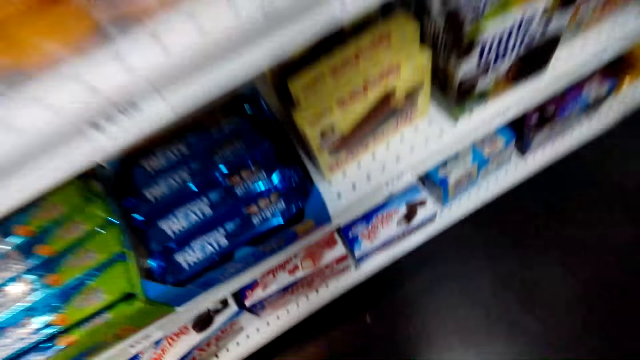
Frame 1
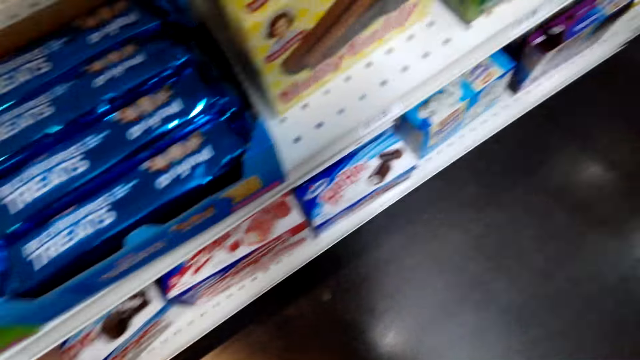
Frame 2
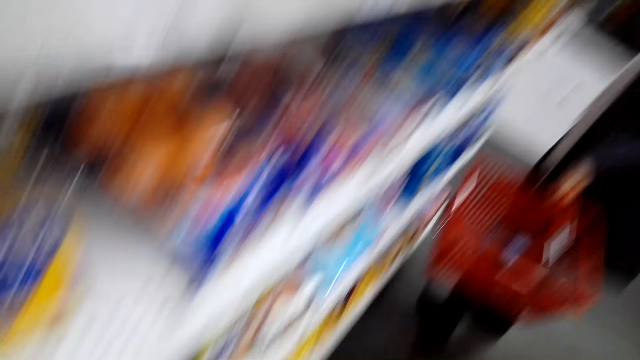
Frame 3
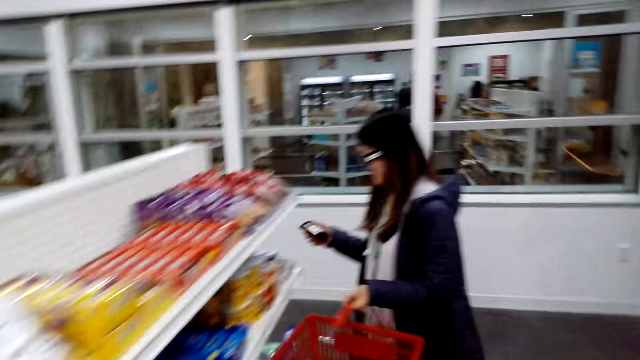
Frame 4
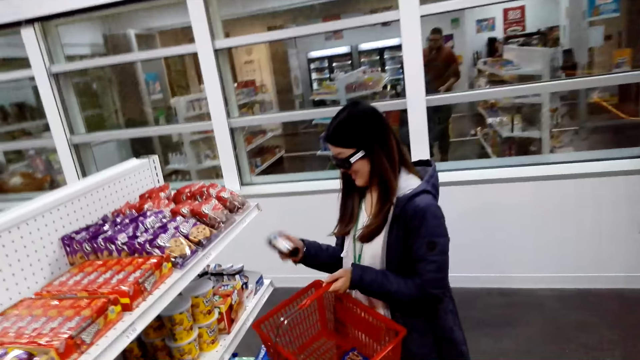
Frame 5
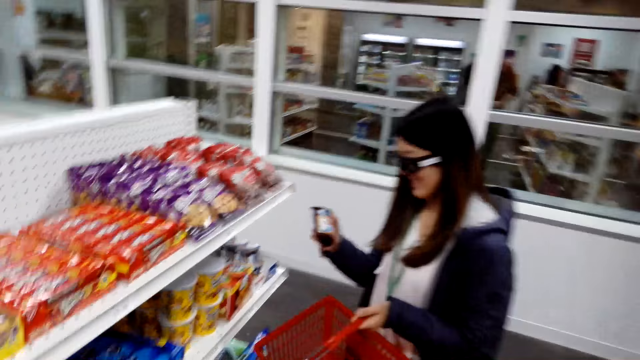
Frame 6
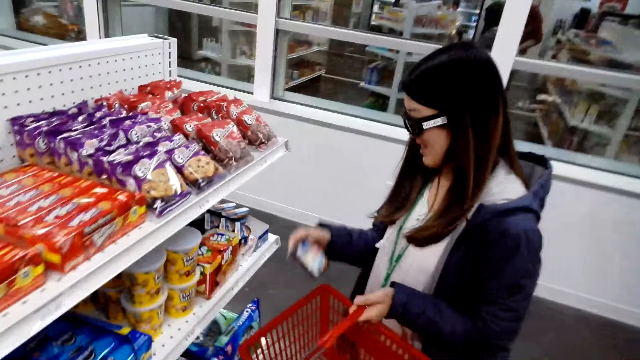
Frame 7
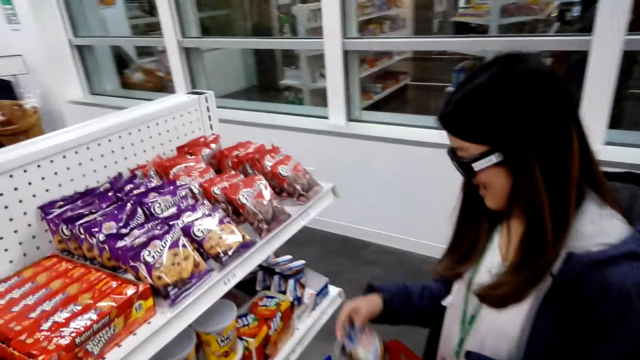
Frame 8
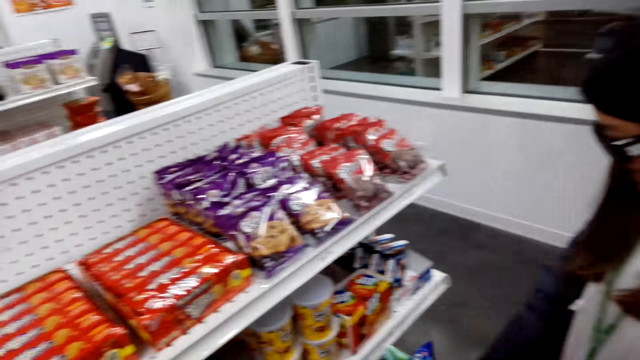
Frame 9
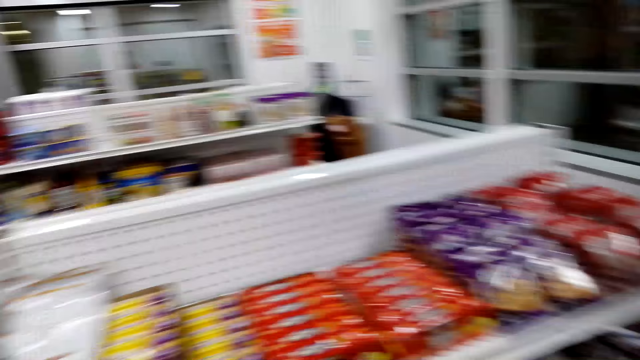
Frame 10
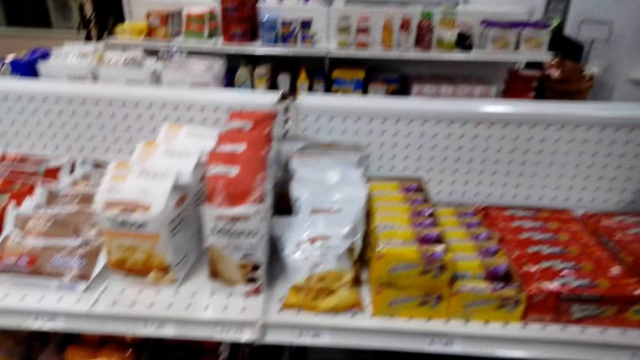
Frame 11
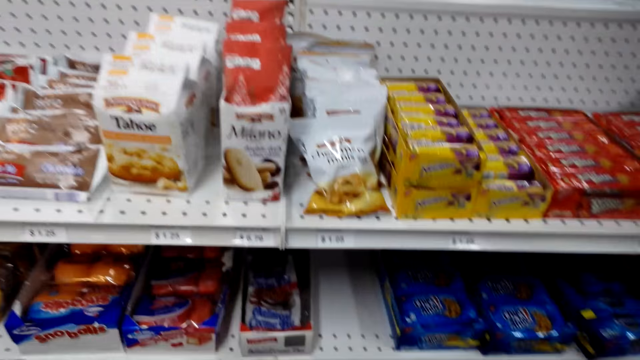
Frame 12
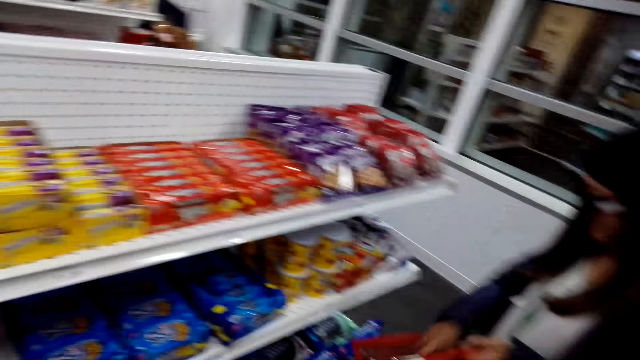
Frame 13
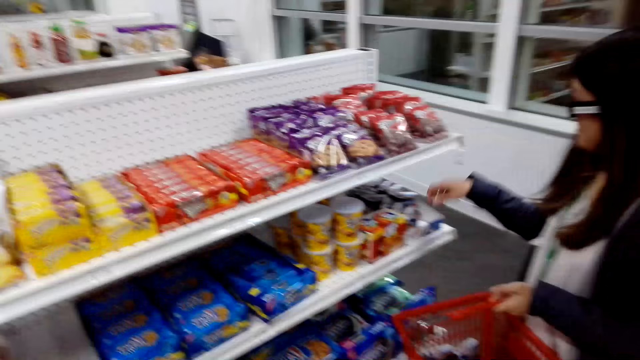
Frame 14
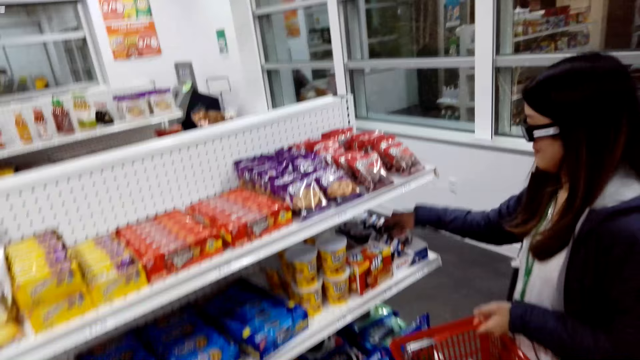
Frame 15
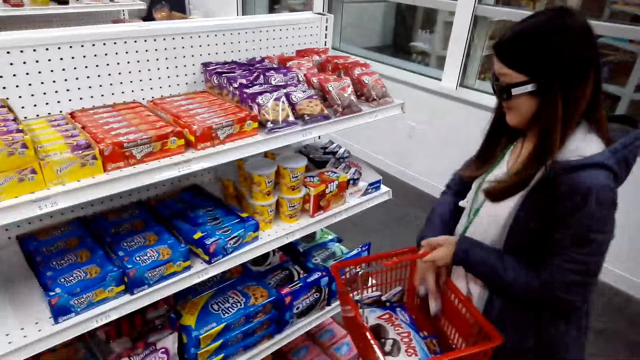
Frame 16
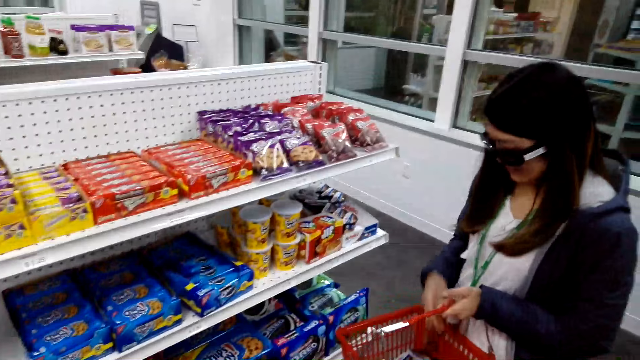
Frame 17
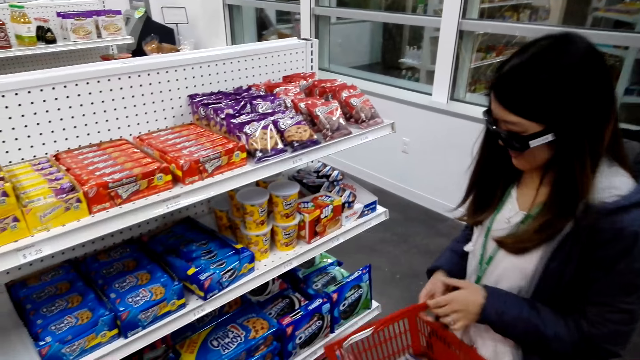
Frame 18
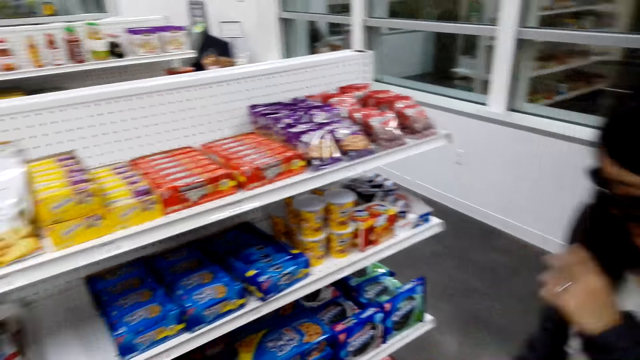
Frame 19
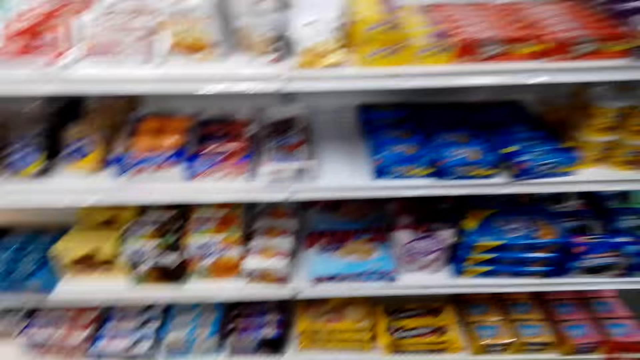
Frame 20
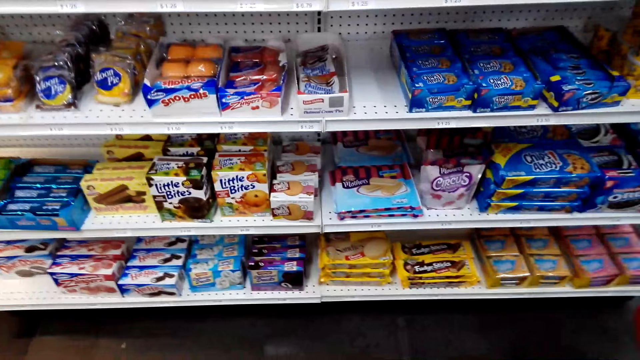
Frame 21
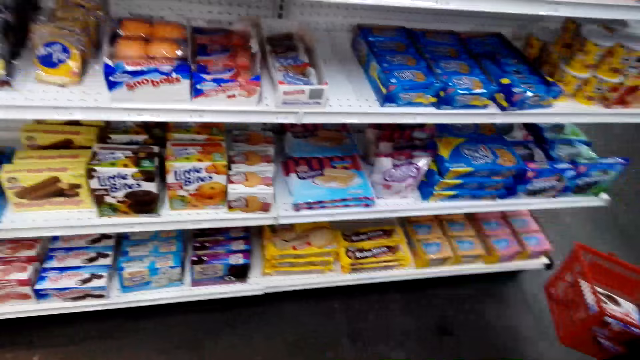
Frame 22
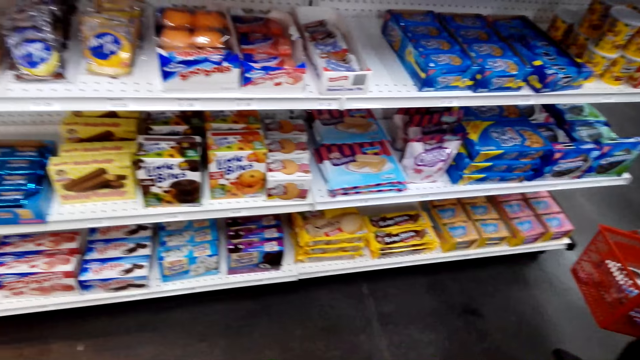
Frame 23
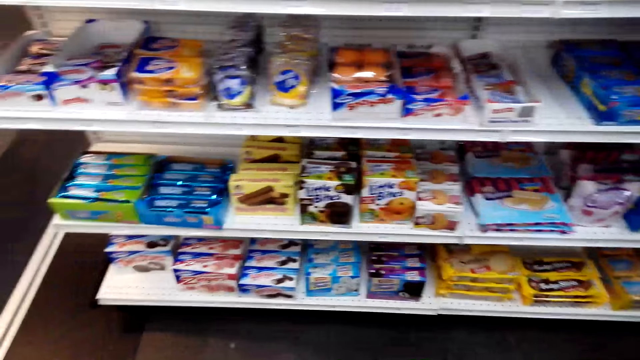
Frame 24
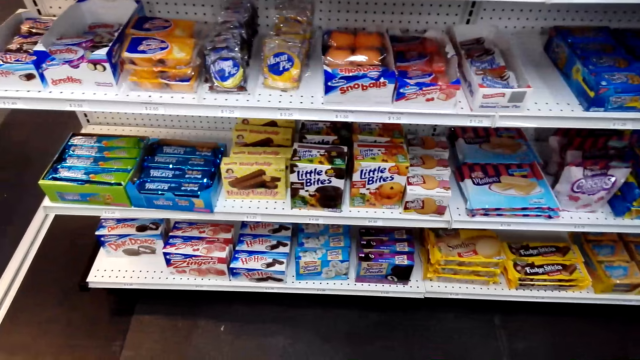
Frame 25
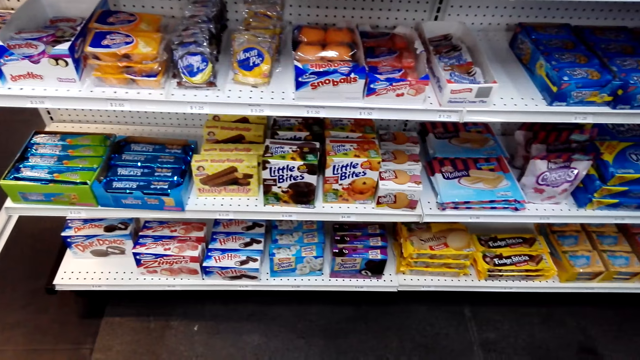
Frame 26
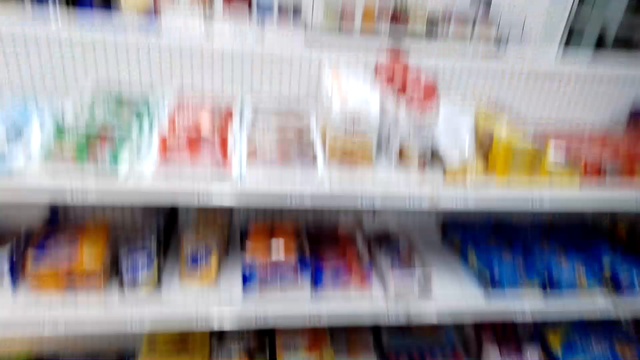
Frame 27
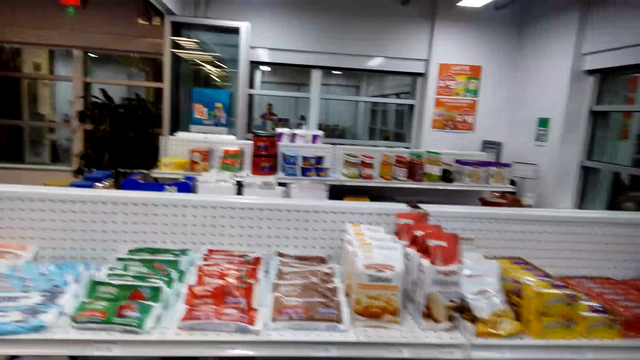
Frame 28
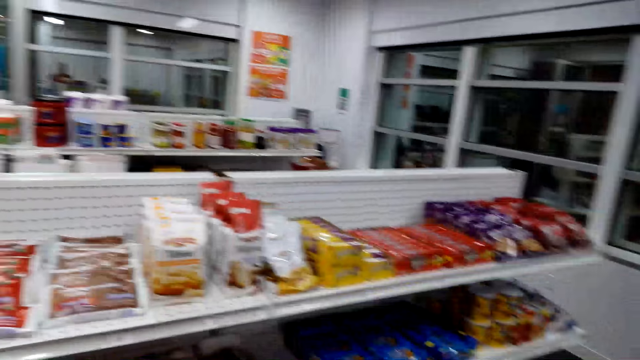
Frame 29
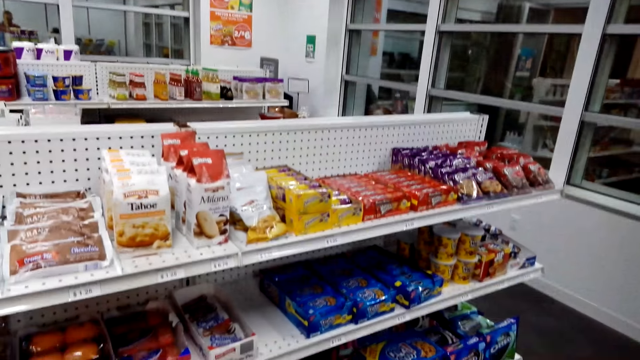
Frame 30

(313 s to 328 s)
The camera wearer laughs. A lady walks. The lady takes something from the shelf. The camera wearer moves towards the lady. They speak. Another lady puts something in the basket. The other lady reaches her hand in the shelf, takes something from the shelf and puts something in the basket. The camera wearer hands the basket to the right hand. They look at a shelf.

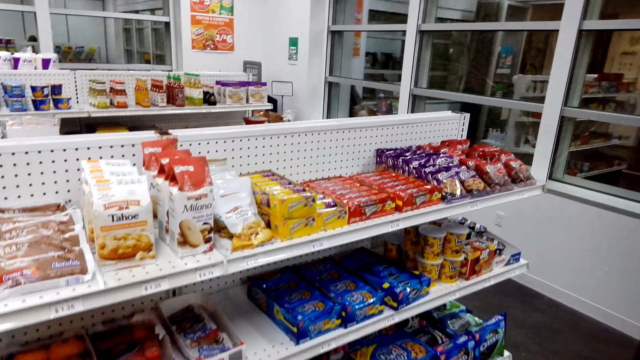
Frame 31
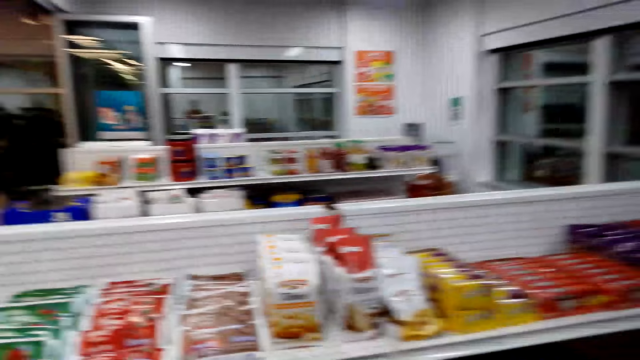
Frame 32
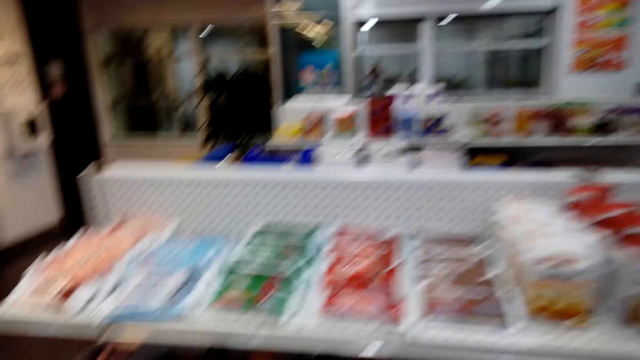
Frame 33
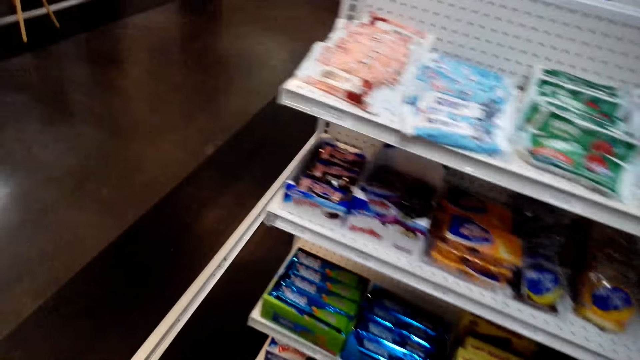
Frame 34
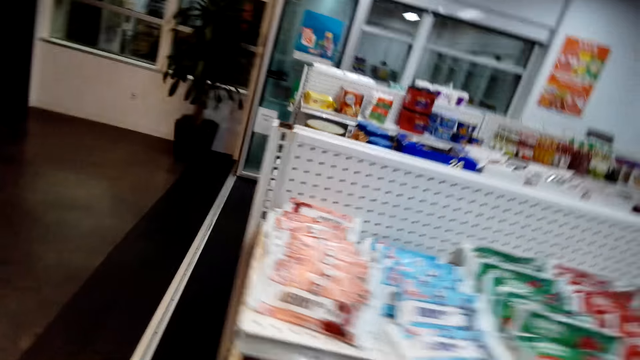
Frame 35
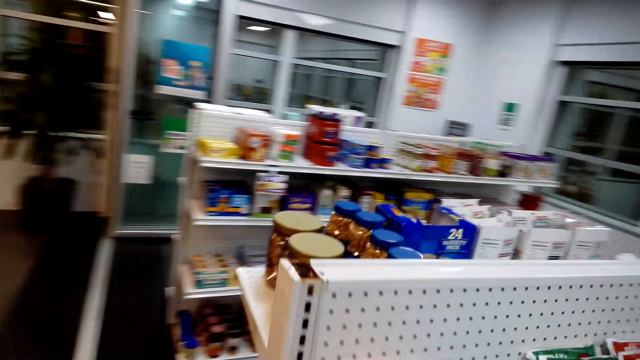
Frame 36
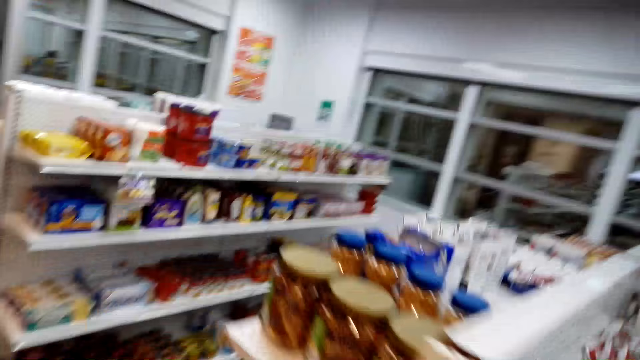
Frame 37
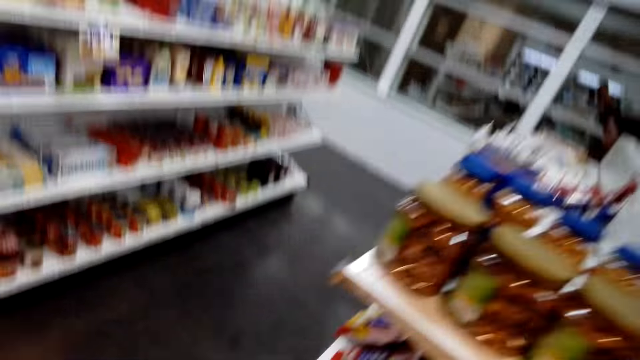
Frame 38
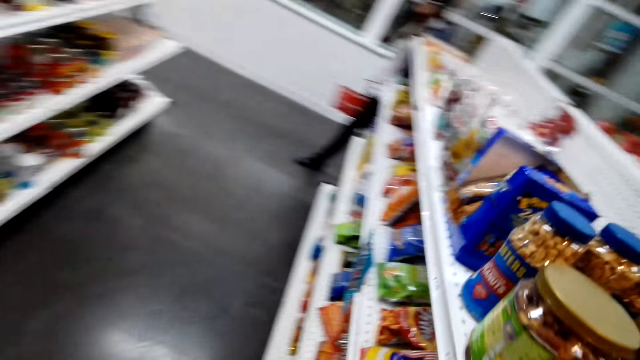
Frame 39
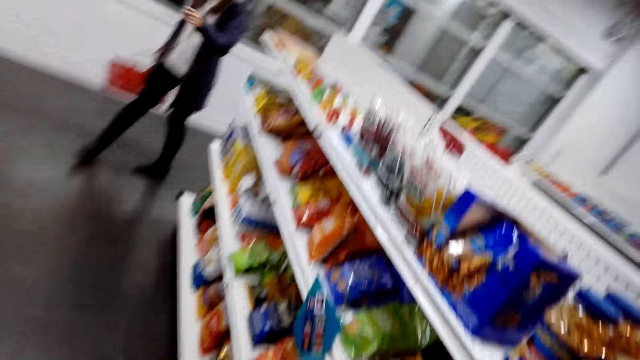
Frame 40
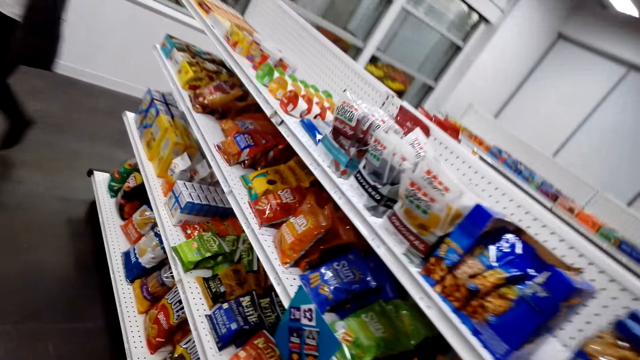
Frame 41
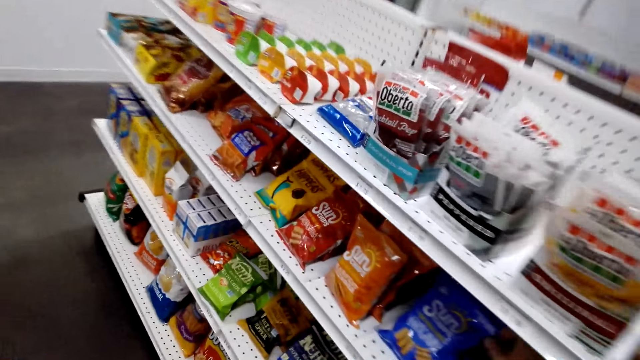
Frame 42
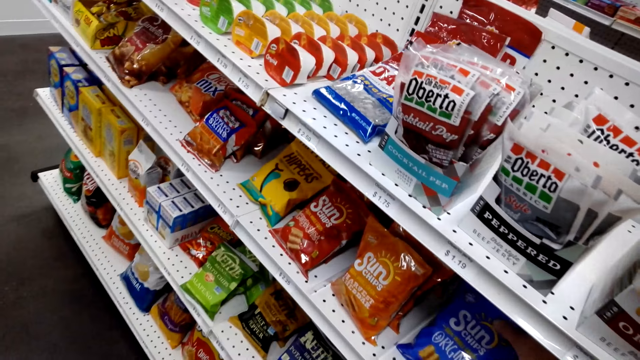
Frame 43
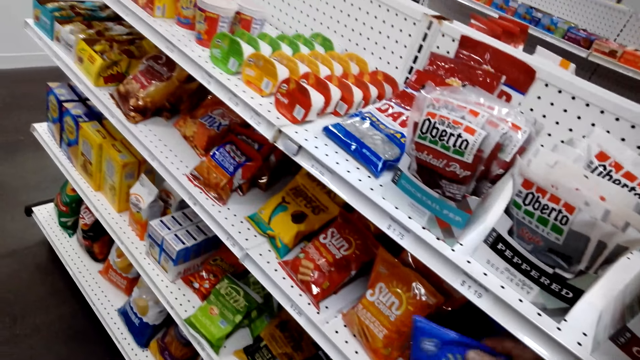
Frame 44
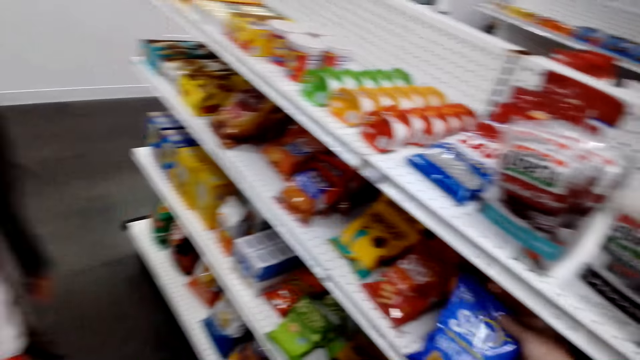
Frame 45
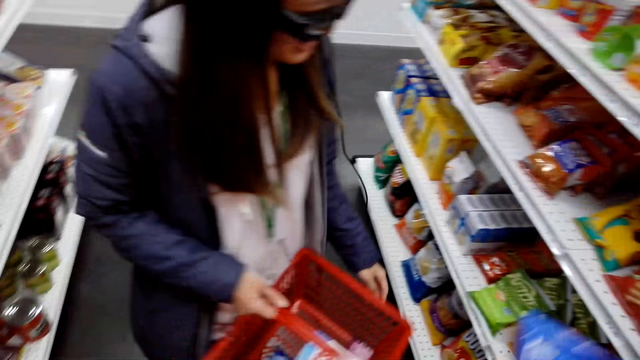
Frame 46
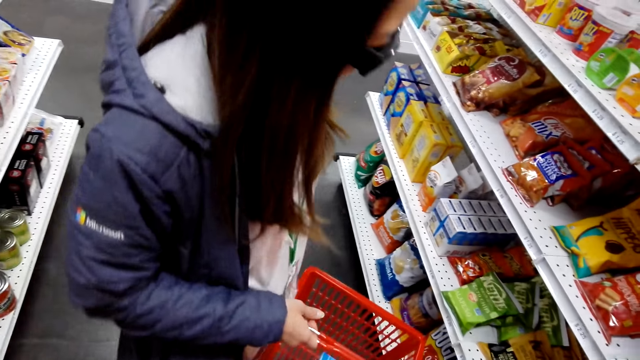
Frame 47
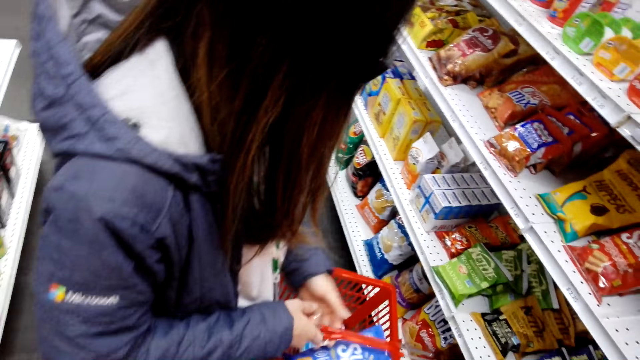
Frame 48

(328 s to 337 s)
The camera wearer moves around the store. They speak. They move around the store. They stop. They take a packet of snacks from the shelf. The lady moves closer to the camera wearer. The lady speaks to the camera wearer. The camera wearer puts the packet of snacks in the basket.
